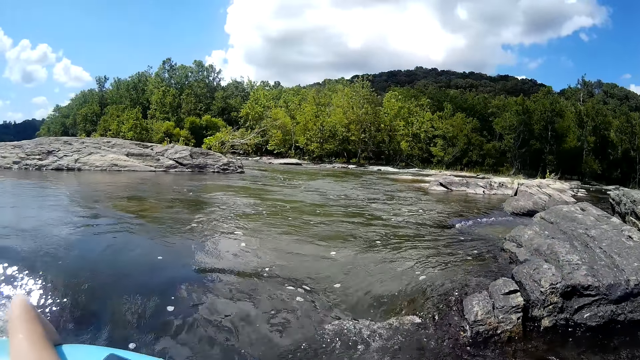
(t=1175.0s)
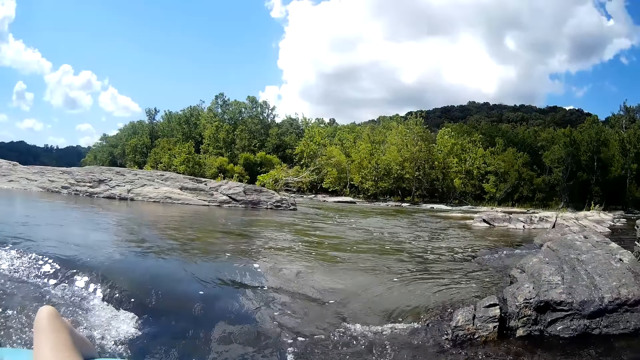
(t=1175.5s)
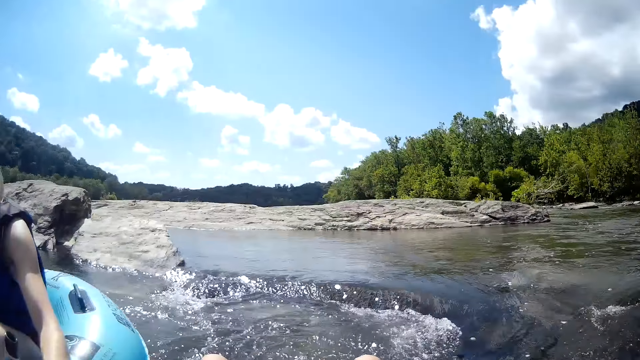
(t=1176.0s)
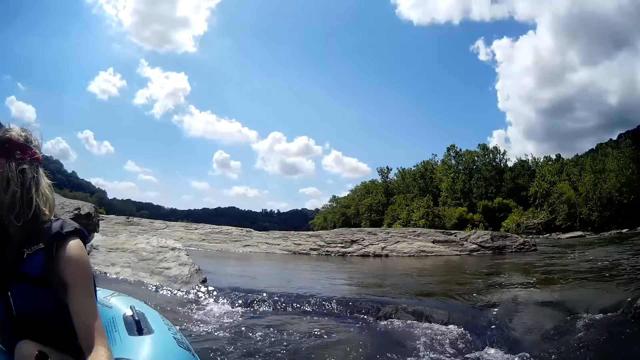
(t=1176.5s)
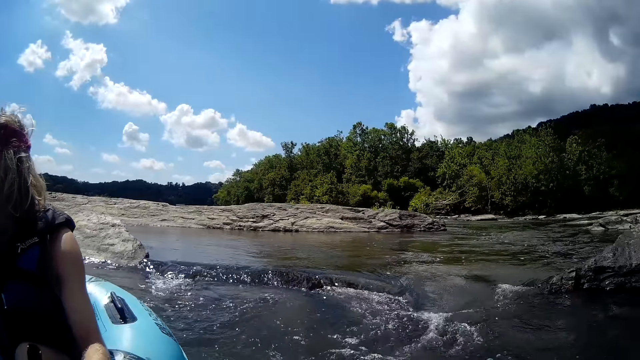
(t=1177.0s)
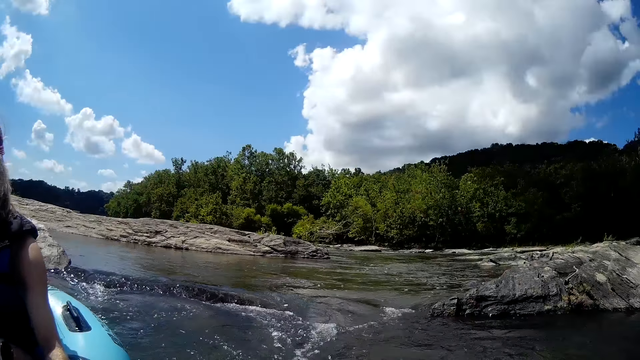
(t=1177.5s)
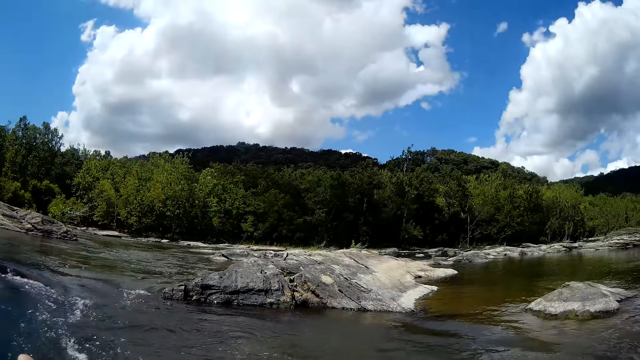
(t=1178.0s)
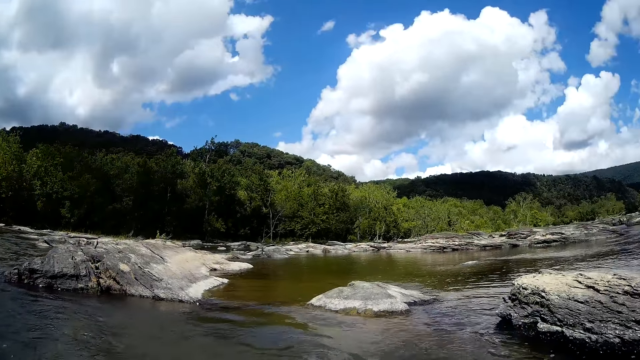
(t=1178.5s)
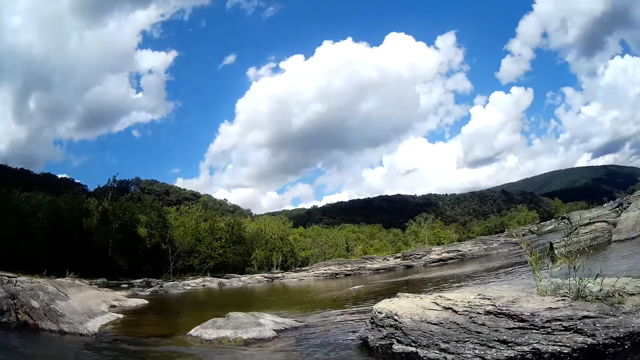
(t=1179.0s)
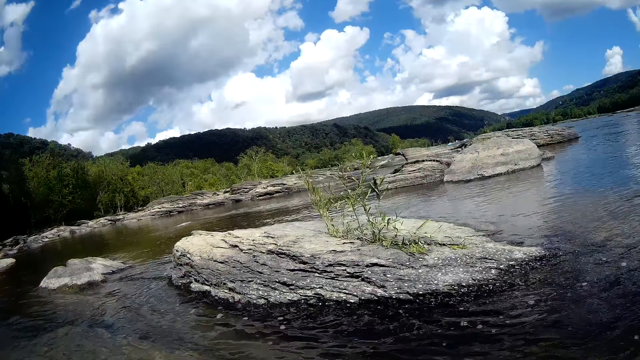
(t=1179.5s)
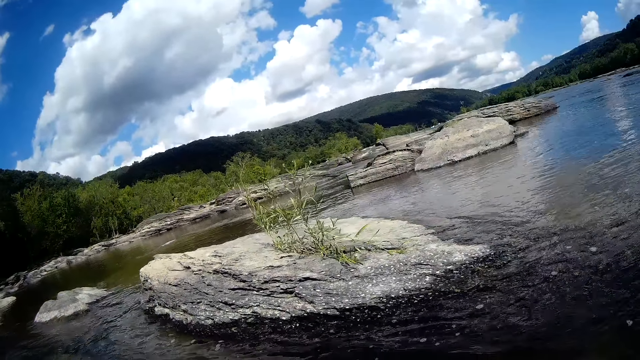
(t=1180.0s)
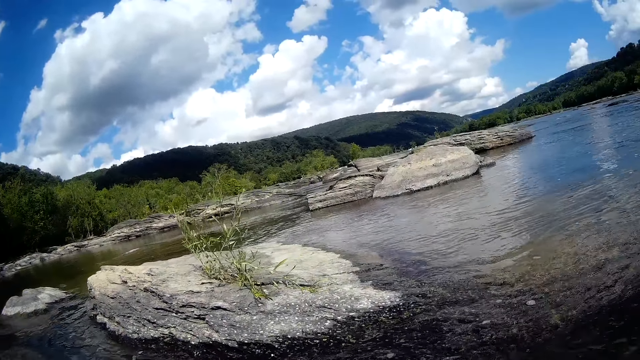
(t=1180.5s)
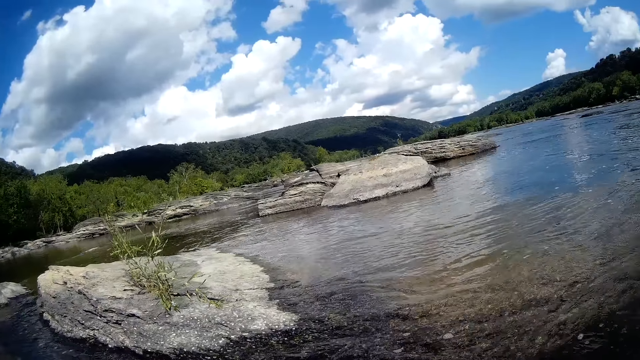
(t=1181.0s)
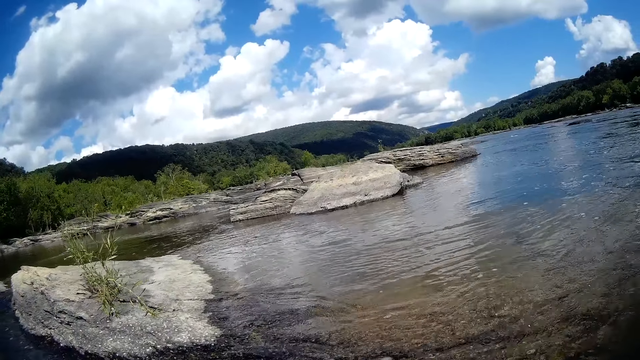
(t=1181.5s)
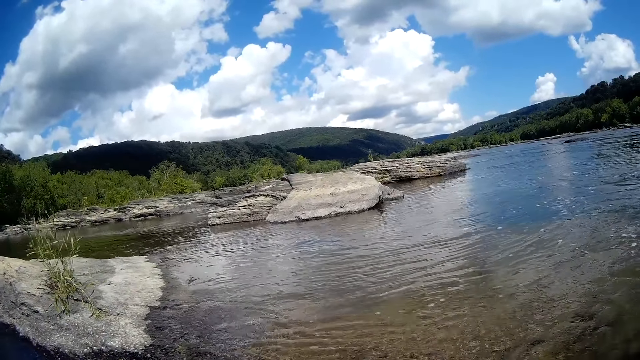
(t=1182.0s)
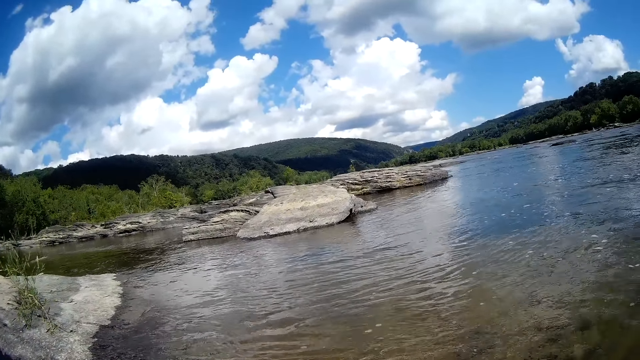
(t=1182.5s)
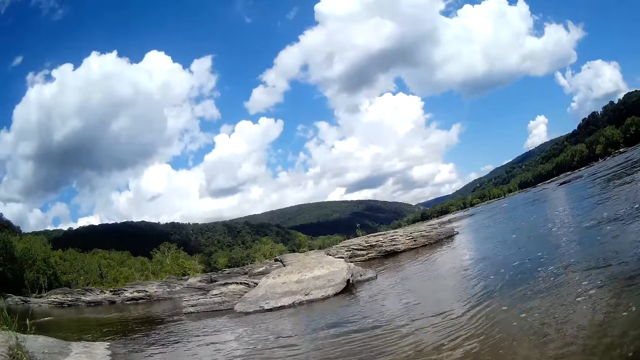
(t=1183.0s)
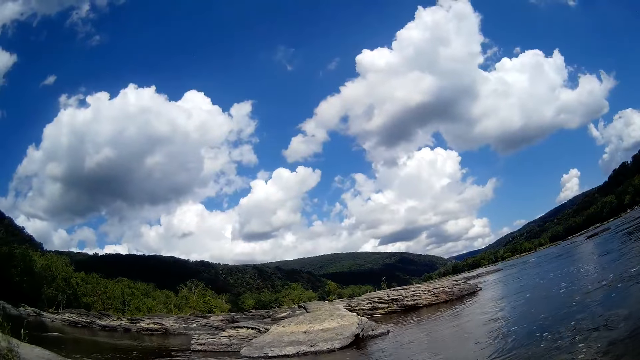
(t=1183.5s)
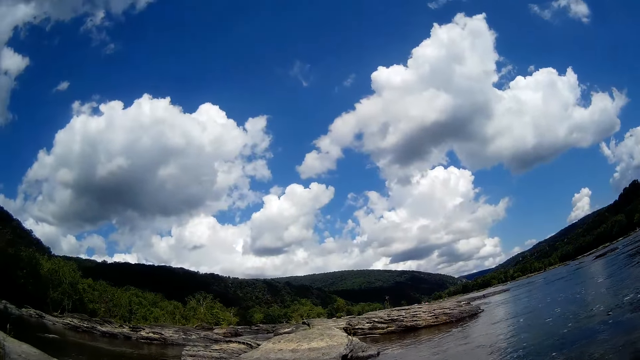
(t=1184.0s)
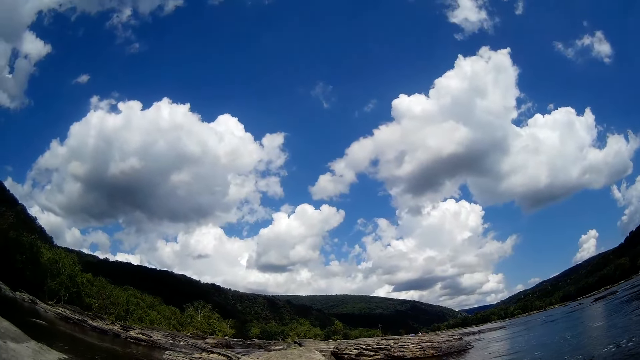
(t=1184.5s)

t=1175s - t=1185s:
The camera wearer looks around.

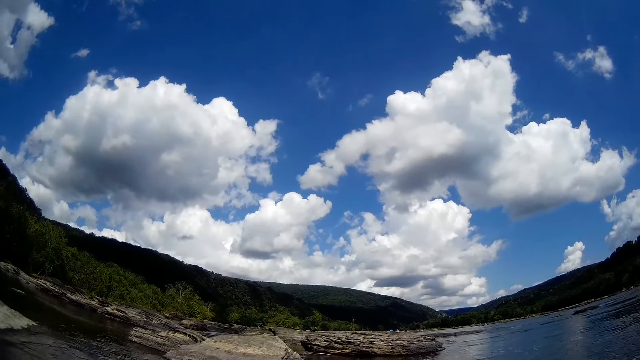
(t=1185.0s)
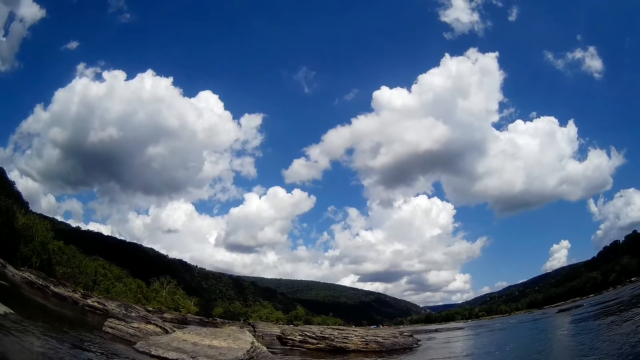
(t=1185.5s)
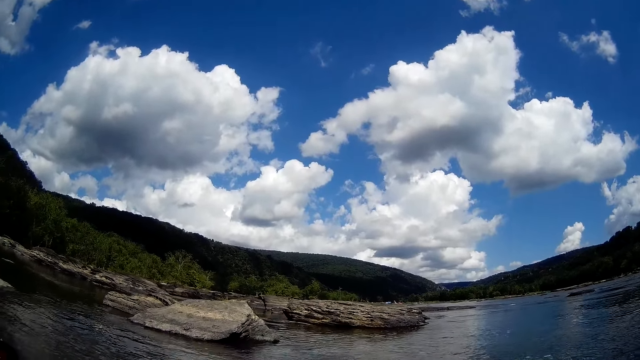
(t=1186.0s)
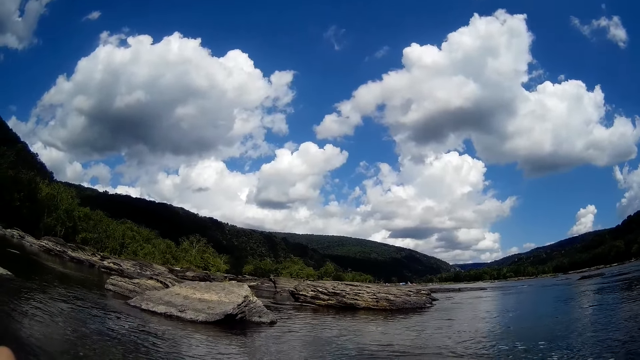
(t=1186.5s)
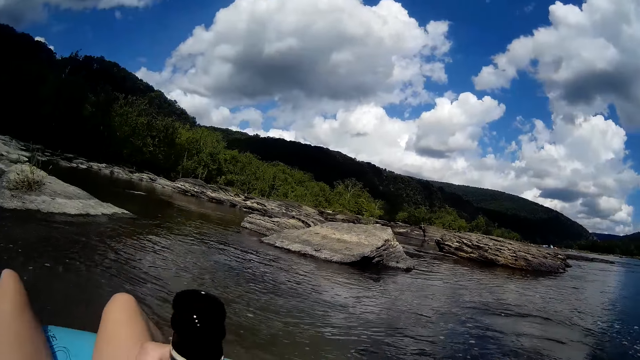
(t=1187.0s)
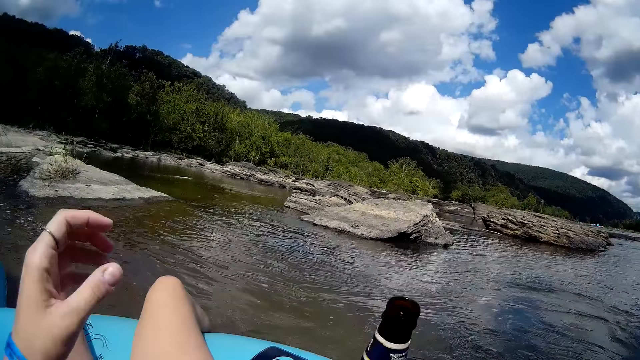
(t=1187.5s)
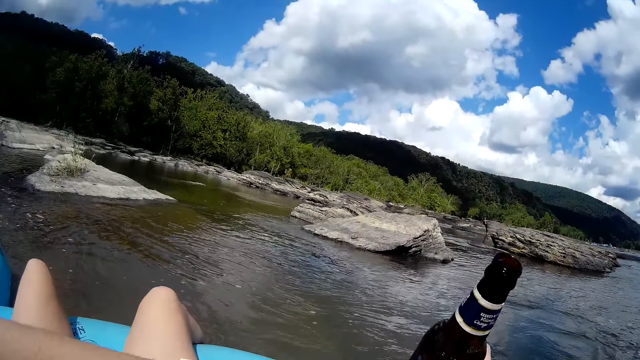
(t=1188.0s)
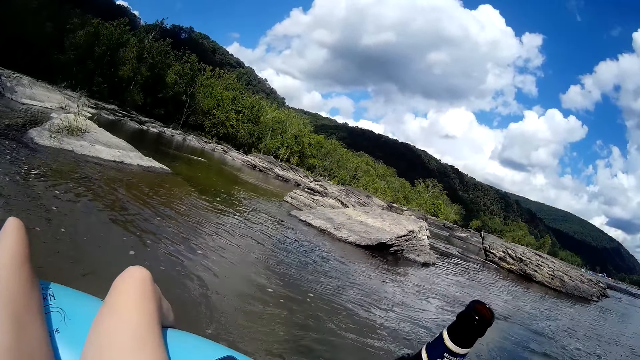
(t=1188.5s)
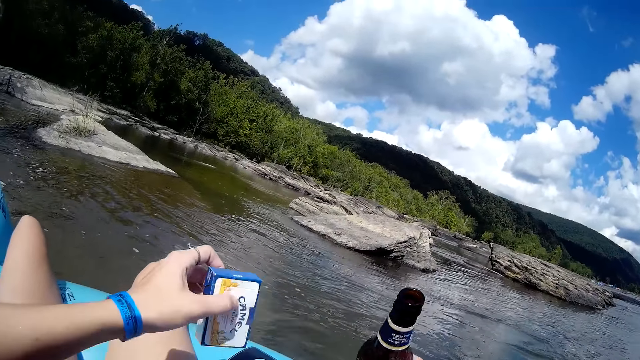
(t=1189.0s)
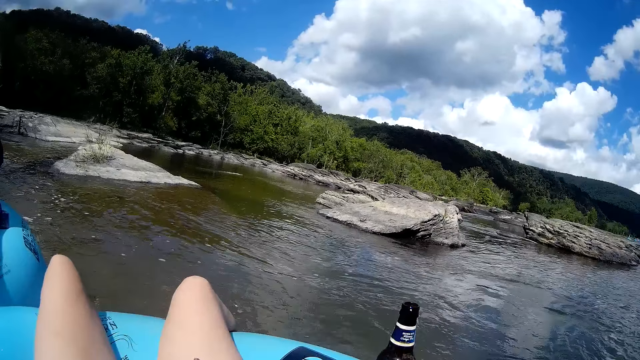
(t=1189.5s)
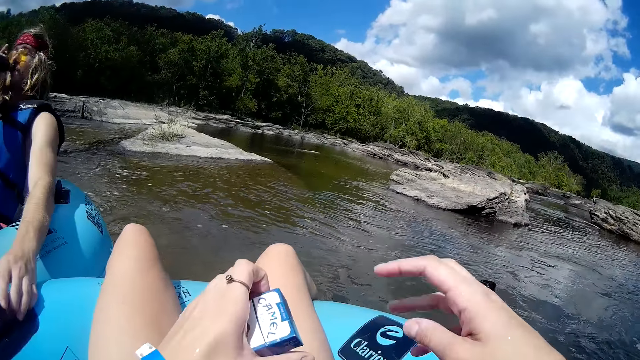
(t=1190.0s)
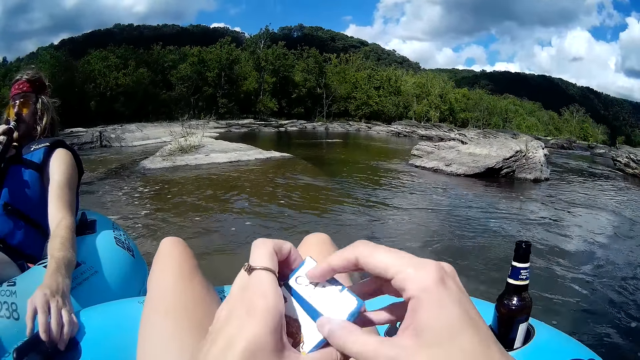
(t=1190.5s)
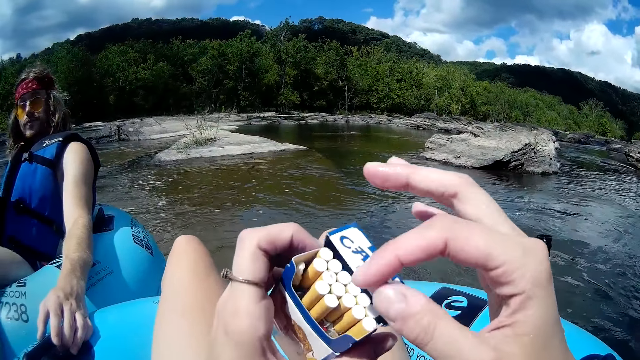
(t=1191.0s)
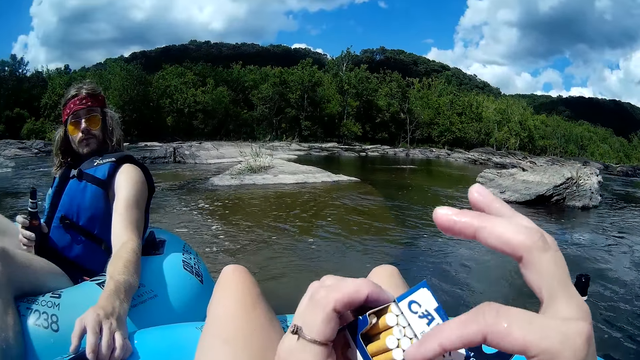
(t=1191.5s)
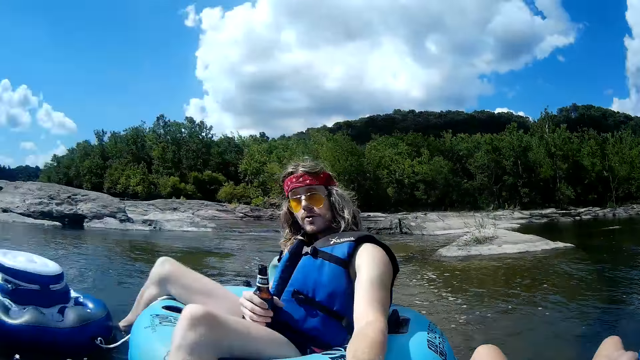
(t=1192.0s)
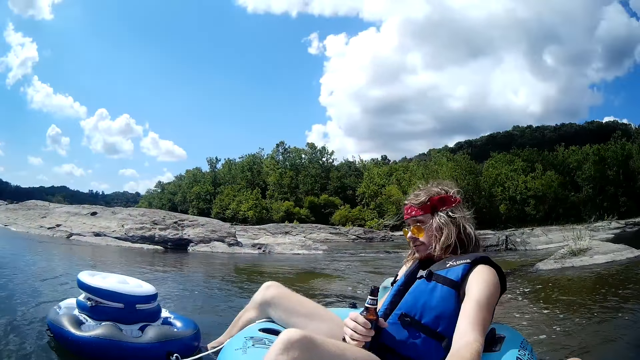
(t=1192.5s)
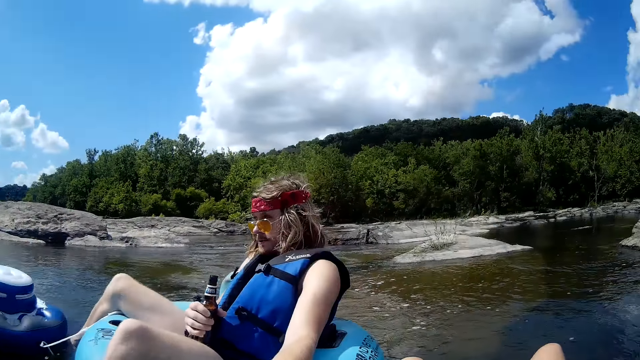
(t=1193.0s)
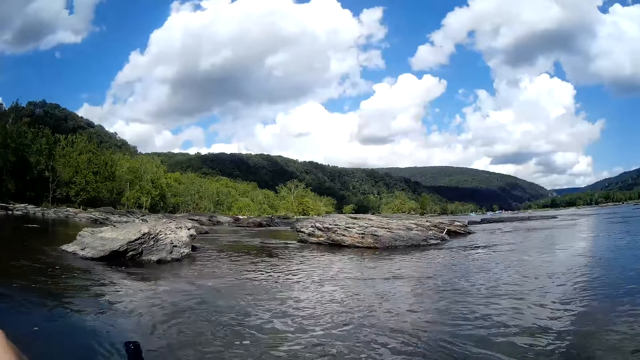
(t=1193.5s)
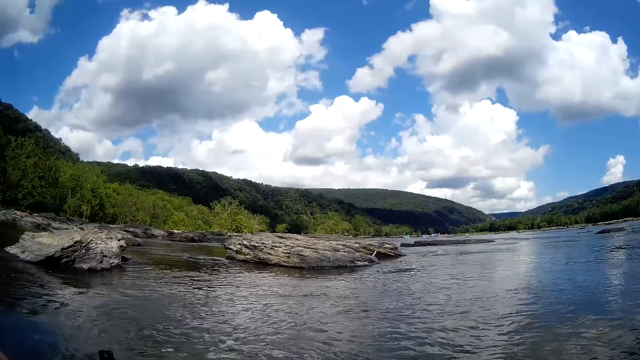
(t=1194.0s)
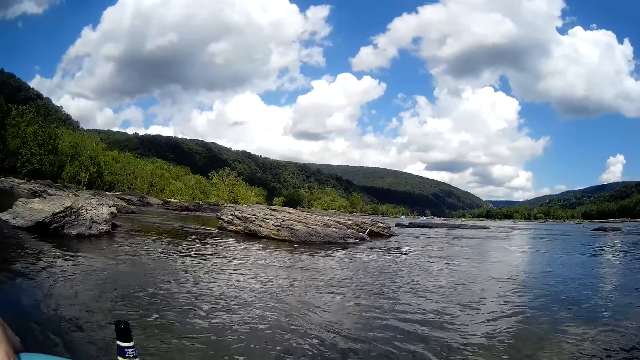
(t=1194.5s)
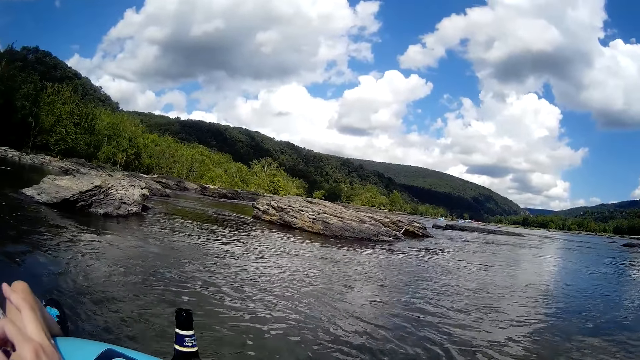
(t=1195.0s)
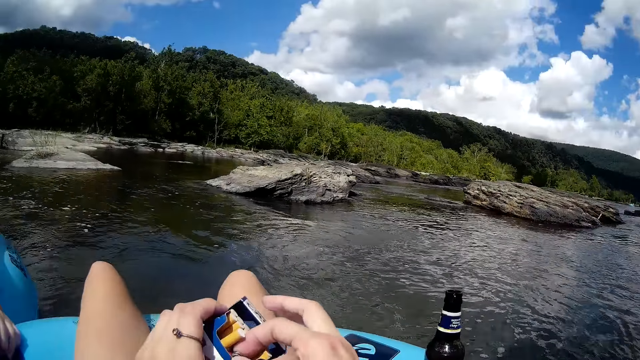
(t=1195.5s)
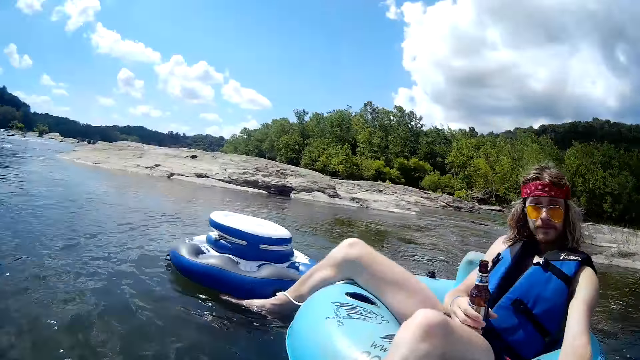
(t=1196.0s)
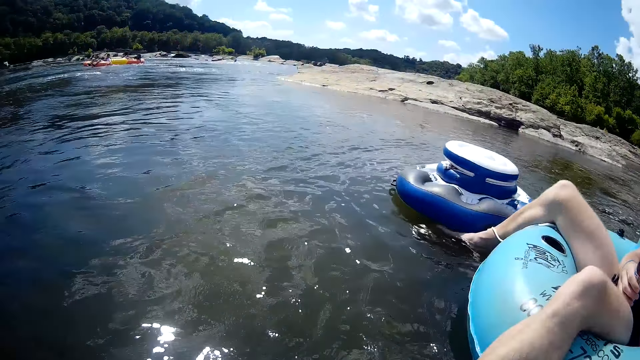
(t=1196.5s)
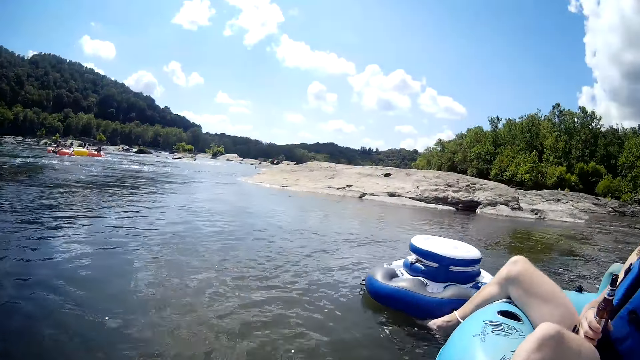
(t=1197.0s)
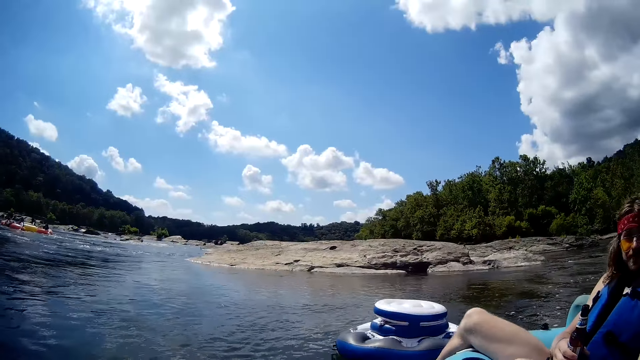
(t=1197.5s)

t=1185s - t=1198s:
The camera wearer passes the beer bottle from her left hand to her right hand. She touches the bottle. She picks up a pack of cigarettes from the floater with her left hand. She drops the beer bottle on the floater with her right hand. She opens the pack of cigarettes in her left hand with her right hand. She touches the cigarettes. She takes a stick of cigarette from the pack with her right hand. She converses with the man. She looks around.
